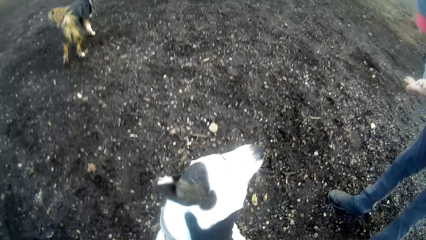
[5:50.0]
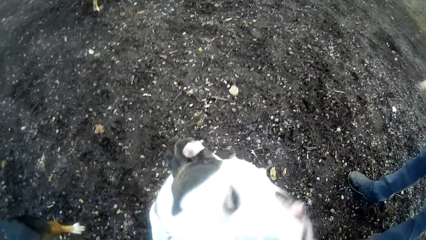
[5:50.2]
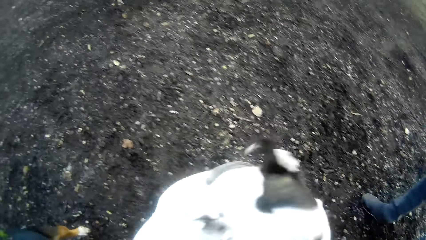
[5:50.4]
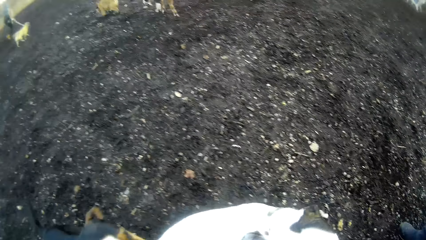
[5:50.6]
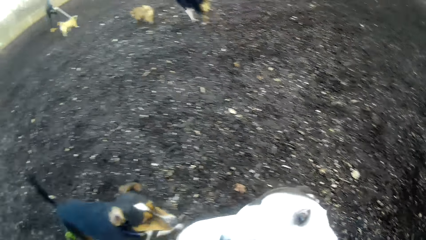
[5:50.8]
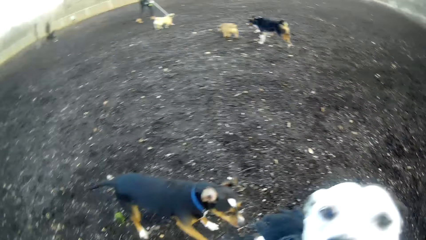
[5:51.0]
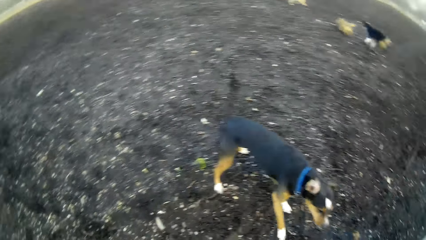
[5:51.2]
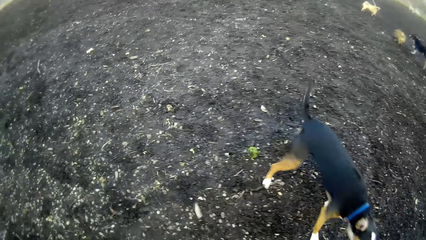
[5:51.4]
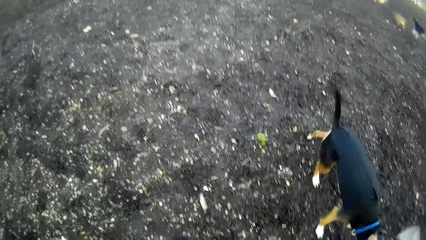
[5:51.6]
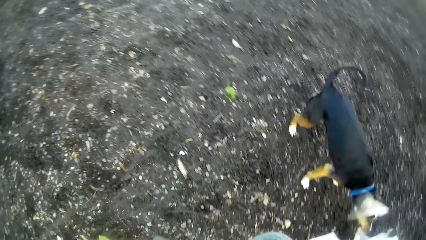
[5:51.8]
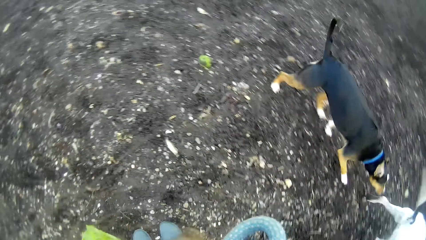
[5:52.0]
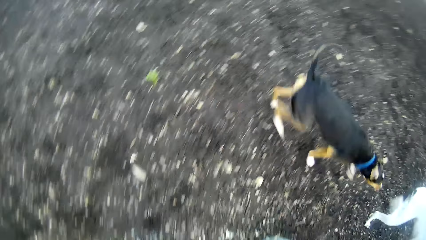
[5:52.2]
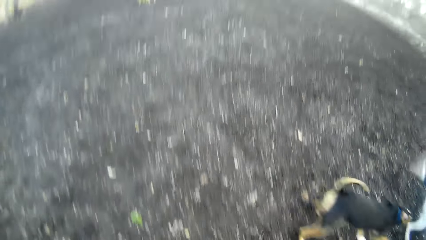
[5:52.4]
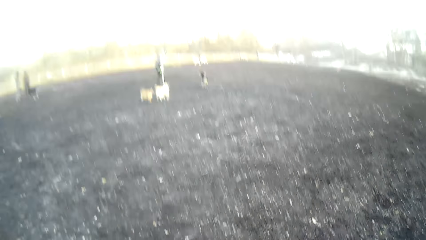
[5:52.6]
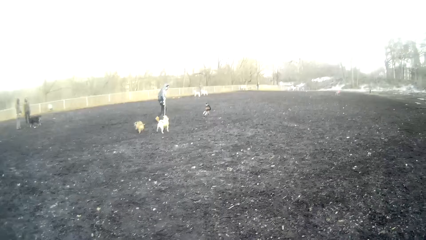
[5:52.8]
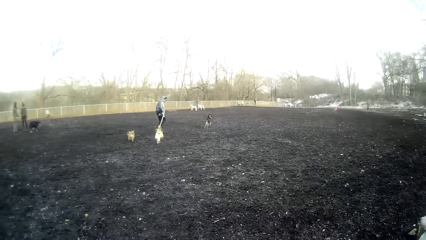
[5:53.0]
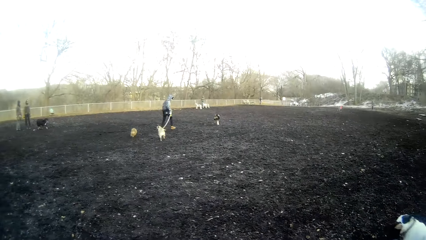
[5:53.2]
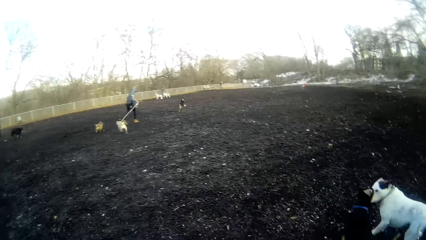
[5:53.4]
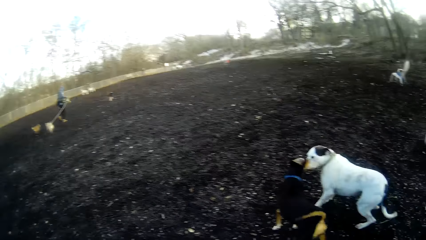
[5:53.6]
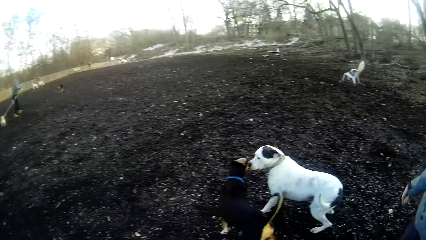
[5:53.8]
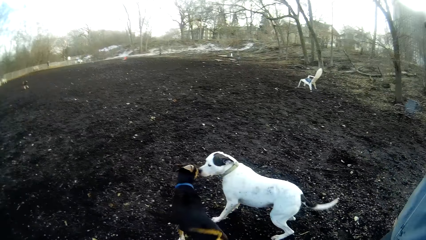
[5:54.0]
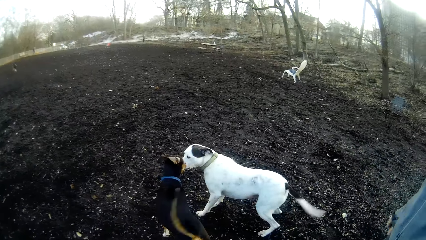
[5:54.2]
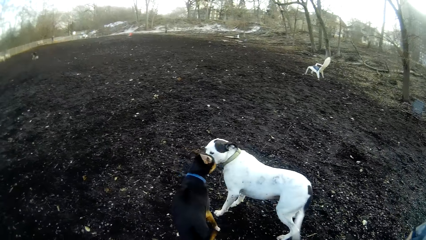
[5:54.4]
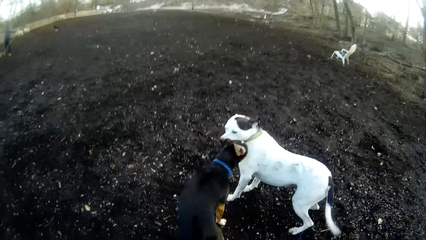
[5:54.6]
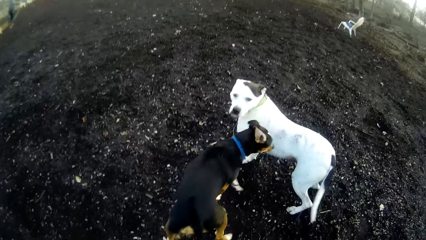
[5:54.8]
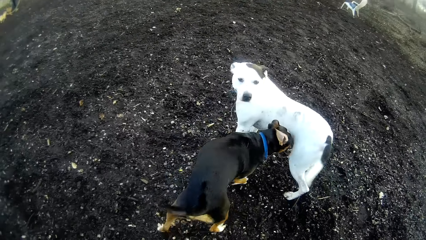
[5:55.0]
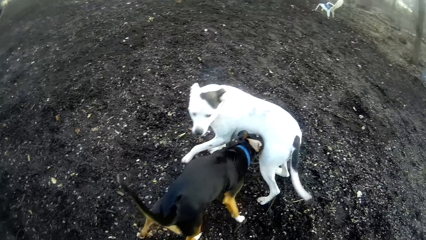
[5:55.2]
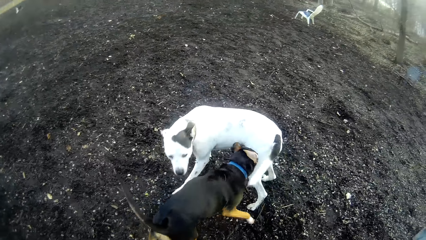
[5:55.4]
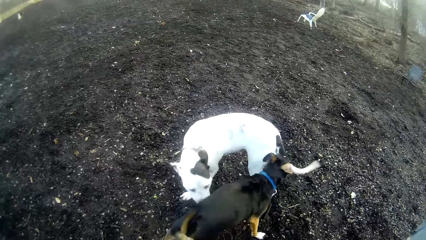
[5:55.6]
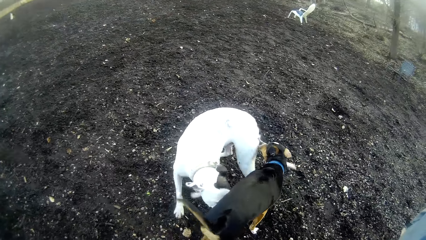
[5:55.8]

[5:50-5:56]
The camera wearer plays with the dog. They look at the dogs.

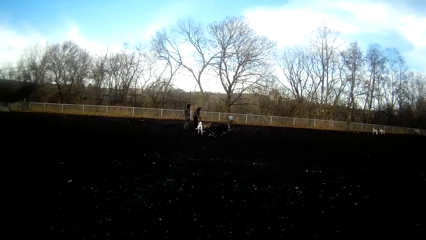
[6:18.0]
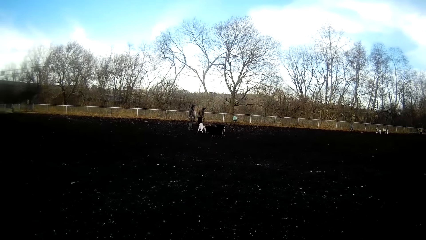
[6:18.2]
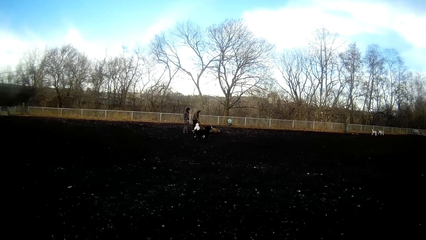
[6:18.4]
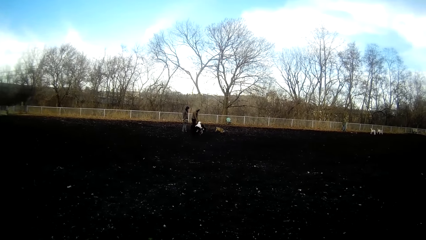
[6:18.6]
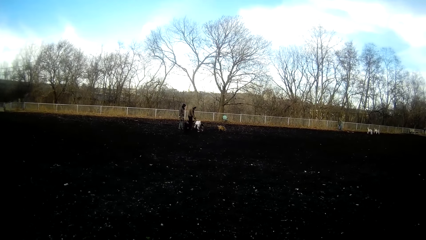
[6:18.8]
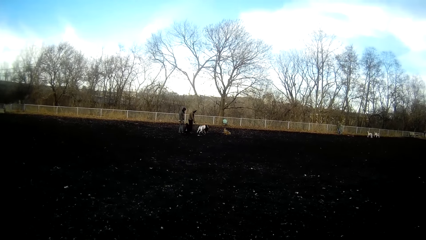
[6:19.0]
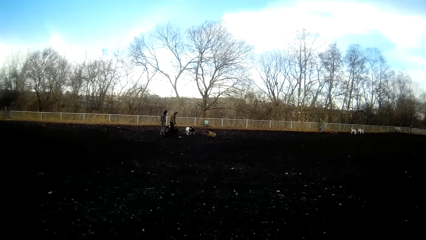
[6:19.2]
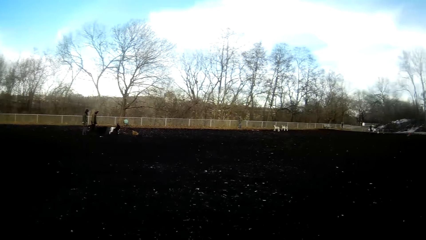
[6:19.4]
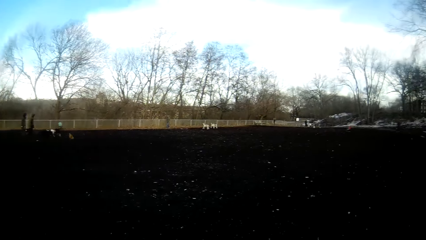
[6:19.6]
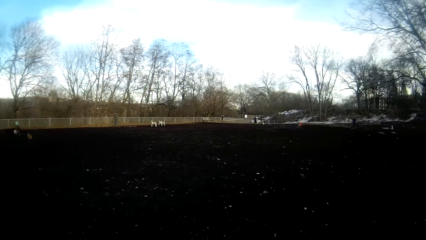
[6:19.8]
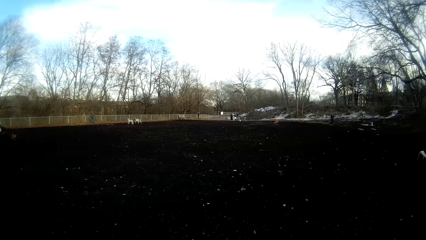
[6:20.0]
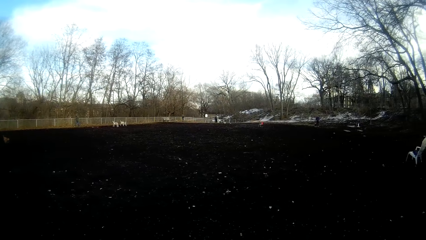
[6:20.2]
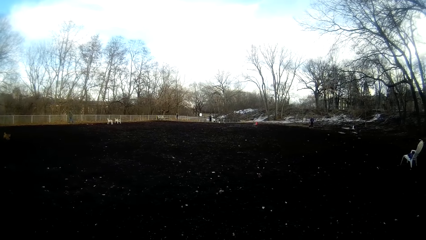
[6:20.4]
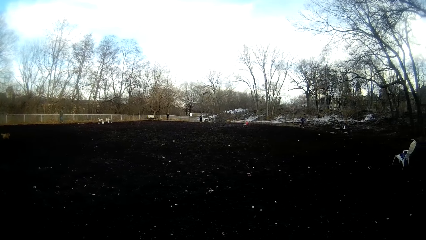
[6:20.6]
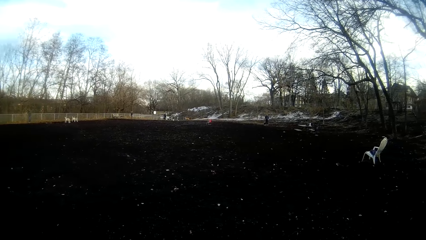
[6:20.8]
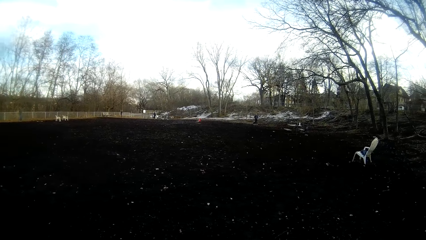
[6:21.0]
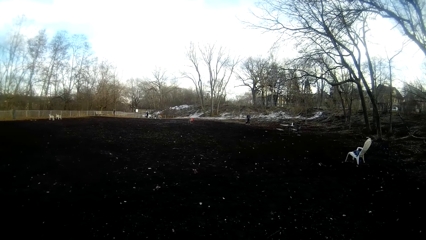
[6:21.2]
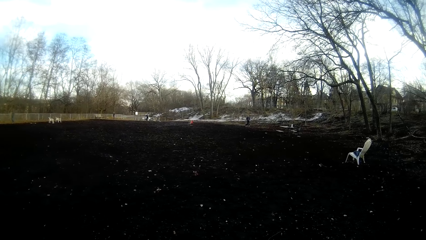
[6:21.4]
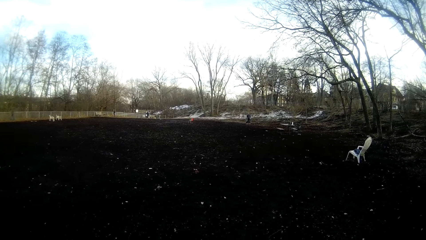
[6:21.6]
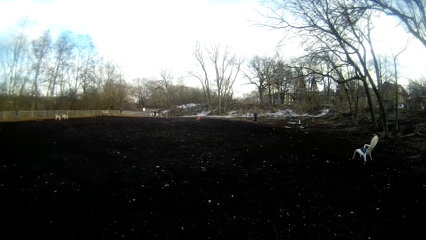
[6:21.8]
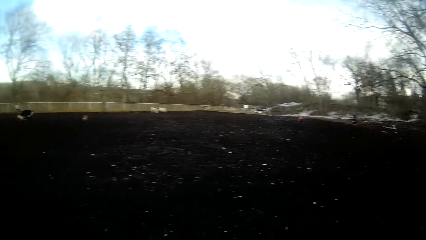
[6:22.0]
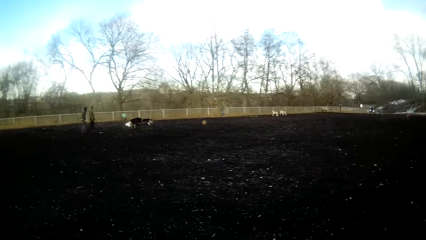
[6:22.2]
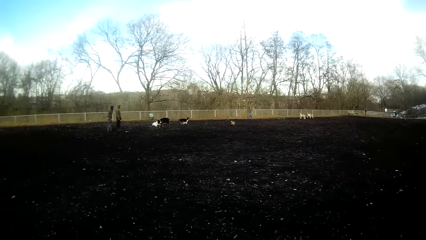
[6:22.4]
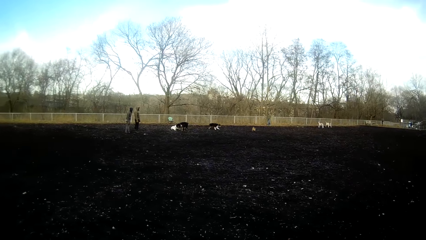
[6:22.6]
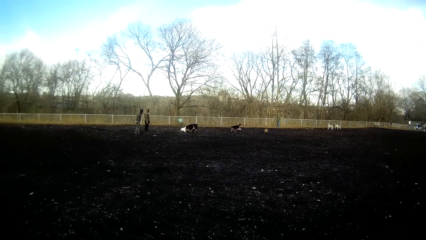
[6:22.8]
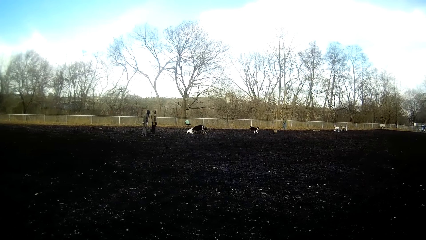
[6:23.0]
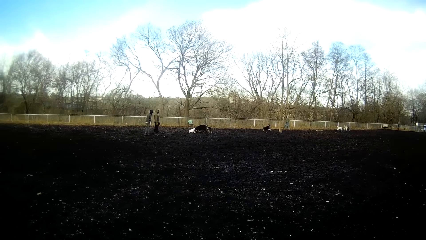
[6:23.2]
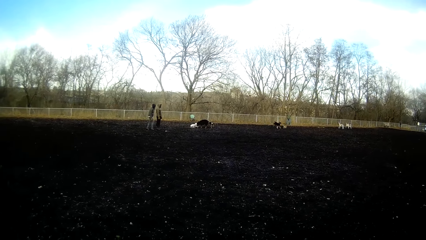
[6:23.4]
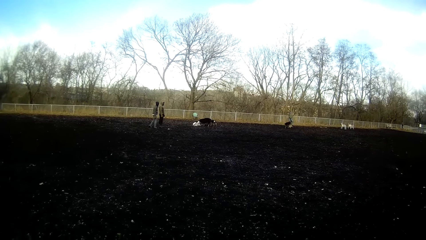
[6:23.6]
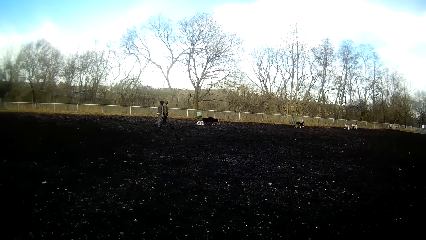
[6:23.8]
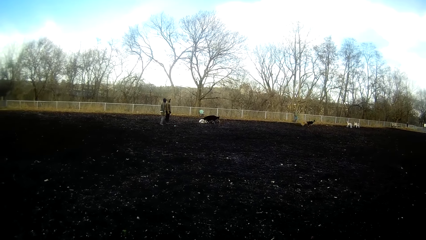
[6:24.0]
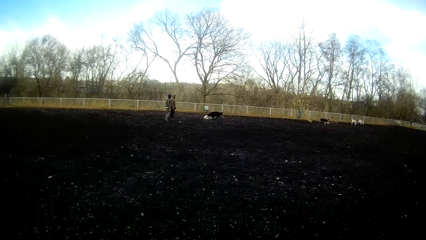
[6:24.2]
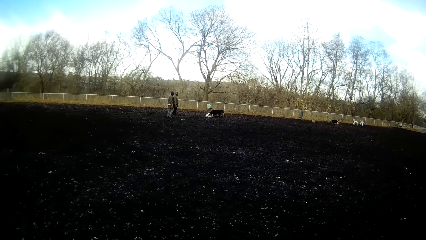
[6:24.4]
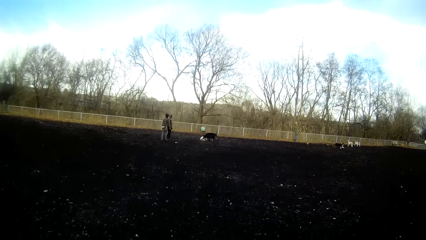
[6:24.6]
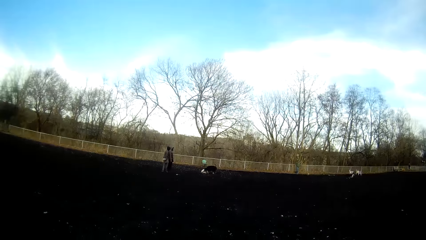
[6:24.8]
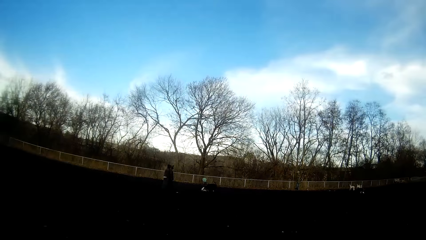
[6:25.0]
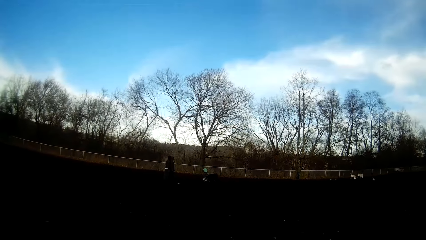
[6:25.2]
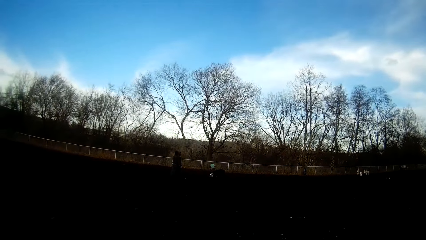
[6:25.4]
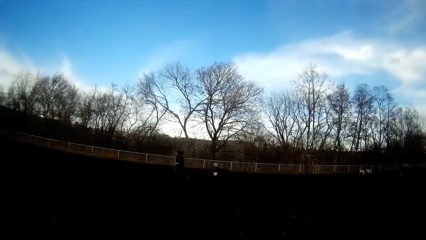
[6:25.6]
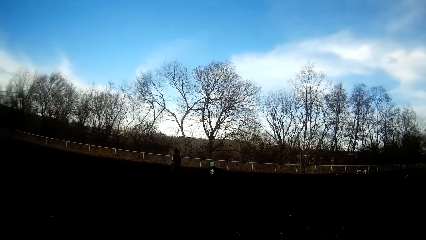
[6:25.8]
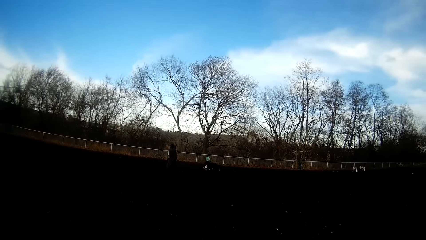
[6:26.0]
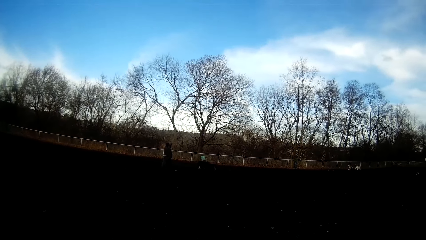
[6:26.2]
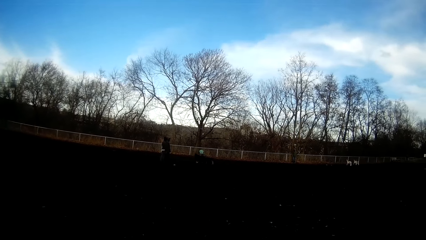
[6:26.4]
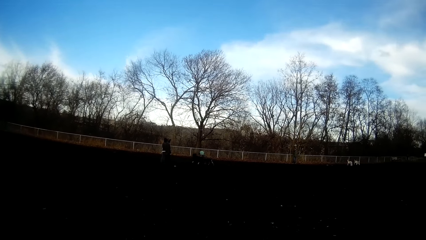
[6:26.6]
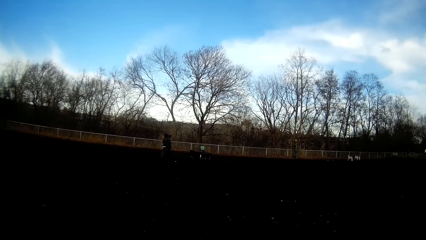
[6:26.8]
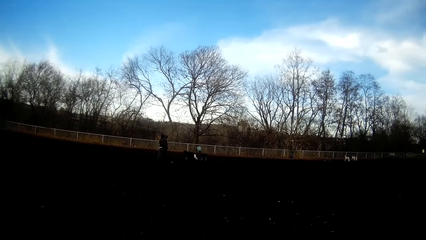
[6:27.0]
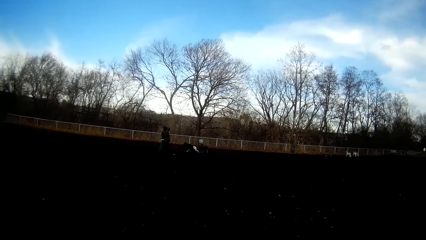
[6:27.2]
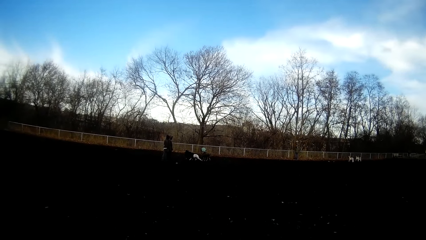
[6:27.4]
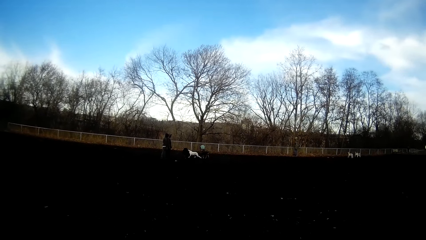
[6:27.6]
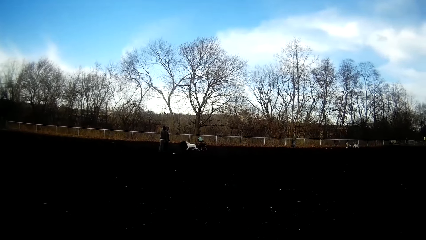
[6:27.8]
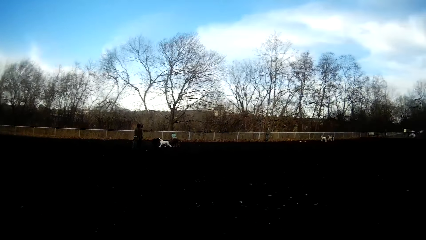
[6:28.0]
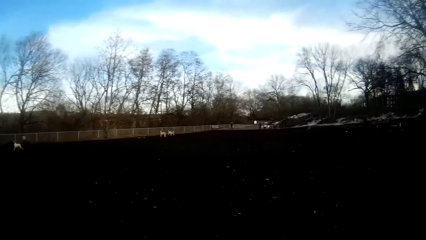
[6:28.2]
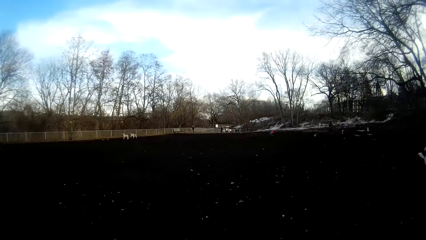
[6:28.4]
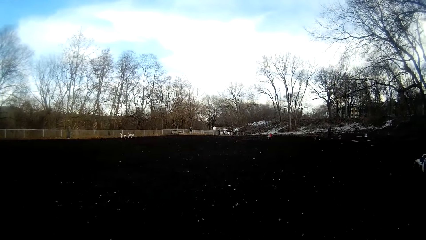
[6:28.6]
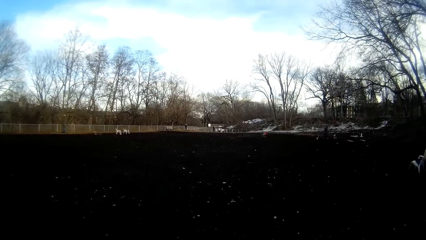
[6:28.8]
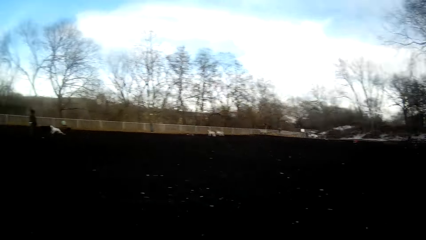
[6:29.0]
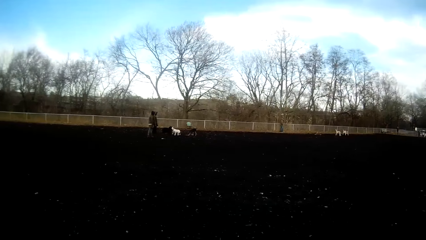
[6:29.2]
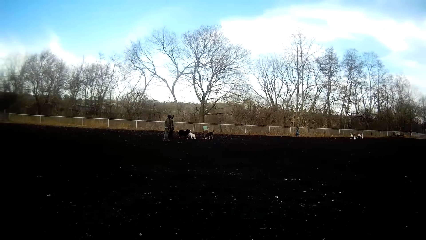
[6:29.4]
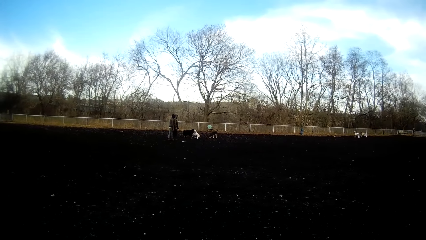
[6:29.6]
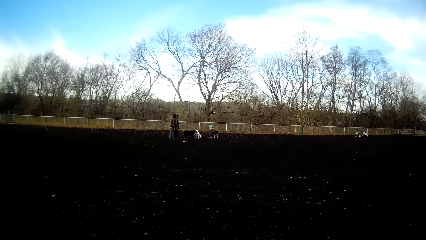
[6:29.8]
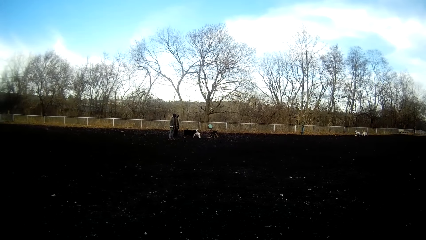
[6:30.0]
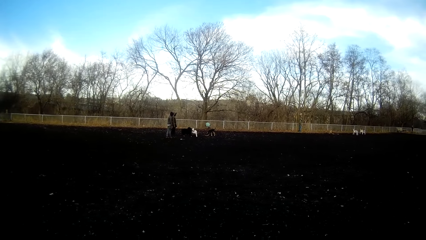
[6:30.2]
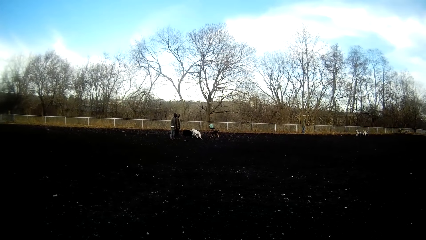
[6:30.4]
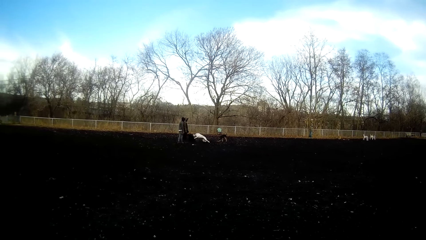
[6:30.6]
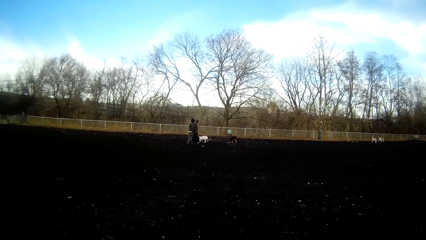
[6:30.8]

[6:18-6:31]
The camera wearer looks around. They look at the dogs. They look around.
